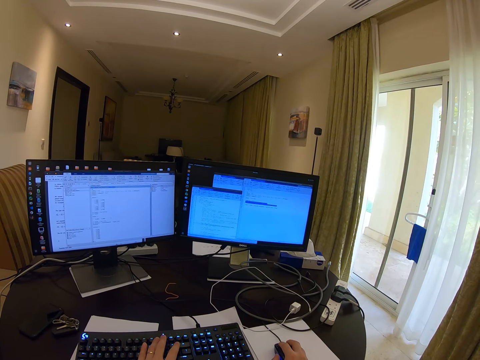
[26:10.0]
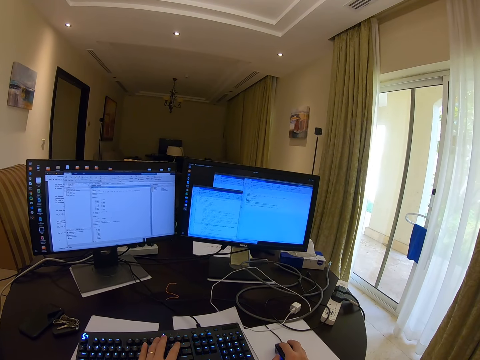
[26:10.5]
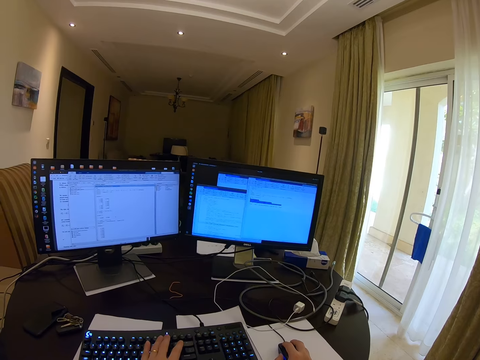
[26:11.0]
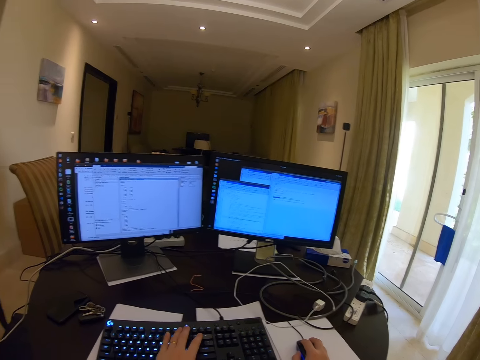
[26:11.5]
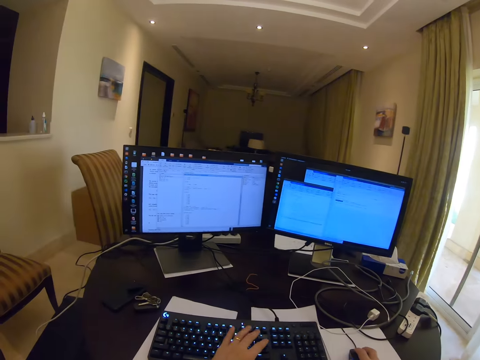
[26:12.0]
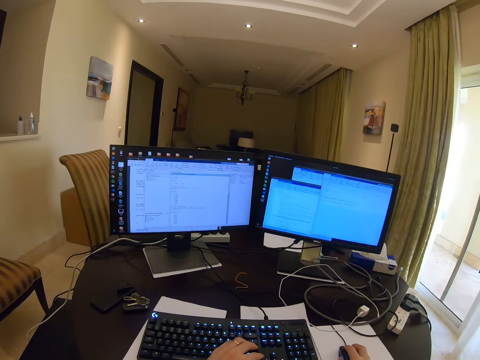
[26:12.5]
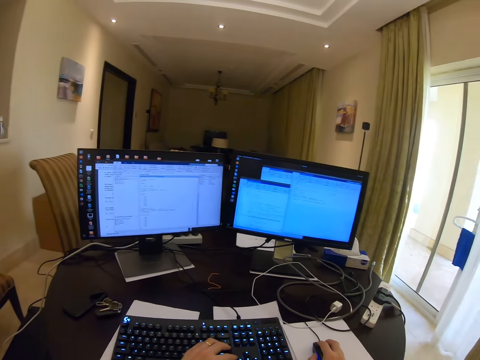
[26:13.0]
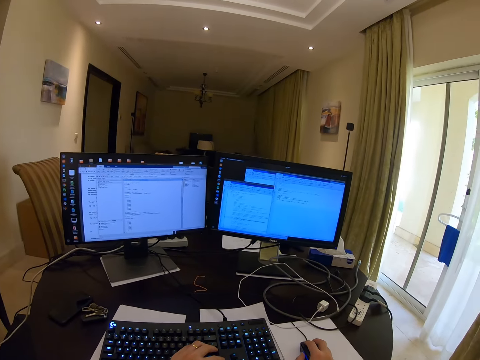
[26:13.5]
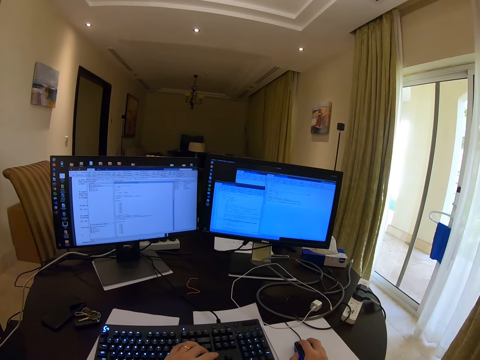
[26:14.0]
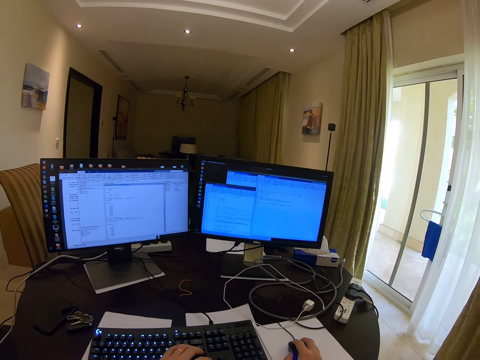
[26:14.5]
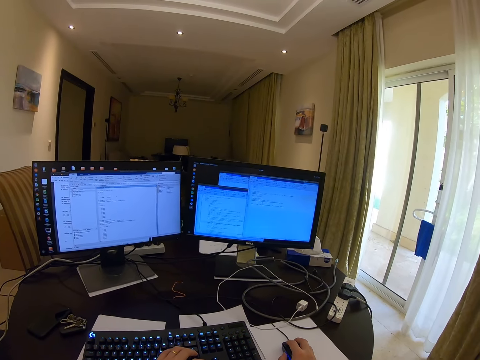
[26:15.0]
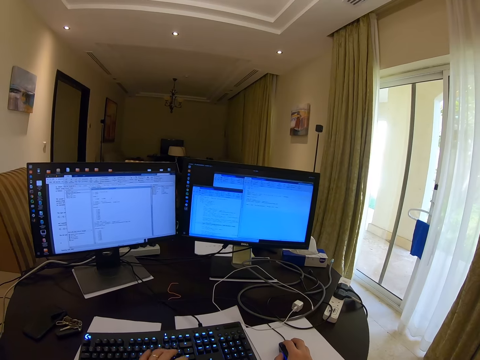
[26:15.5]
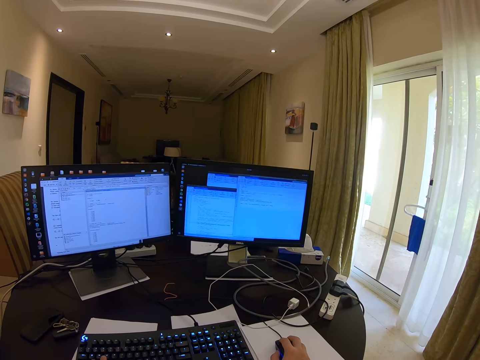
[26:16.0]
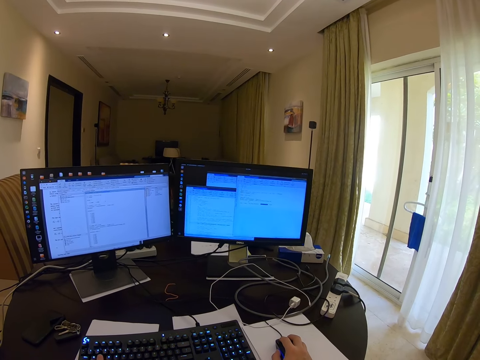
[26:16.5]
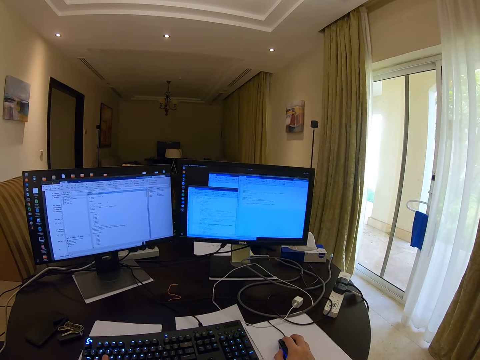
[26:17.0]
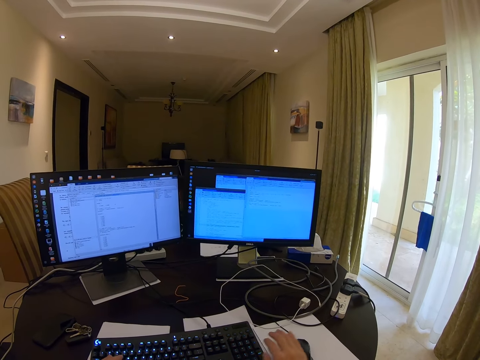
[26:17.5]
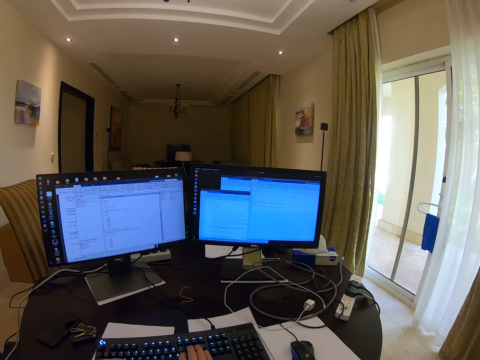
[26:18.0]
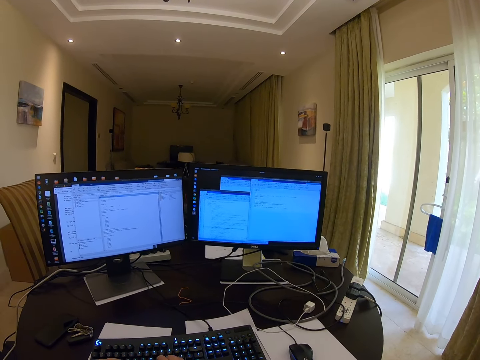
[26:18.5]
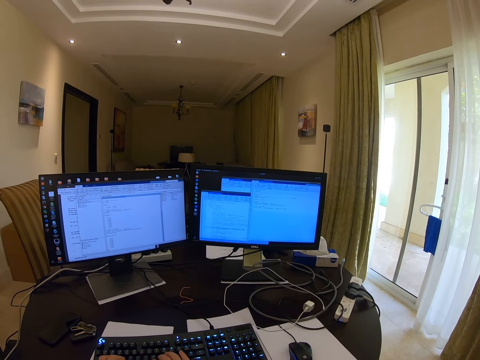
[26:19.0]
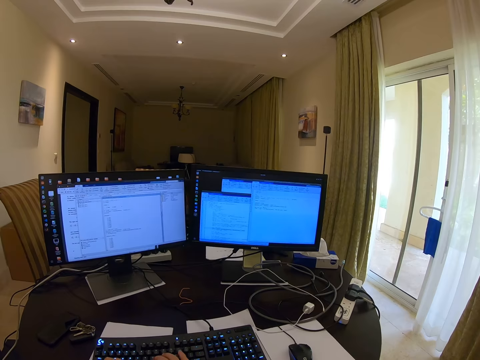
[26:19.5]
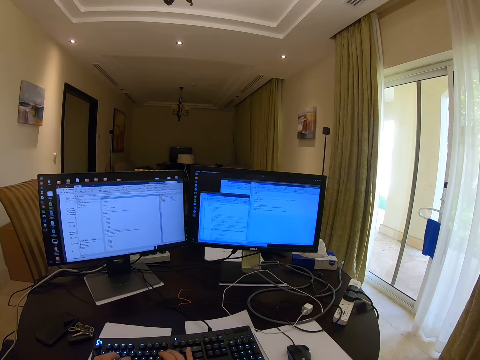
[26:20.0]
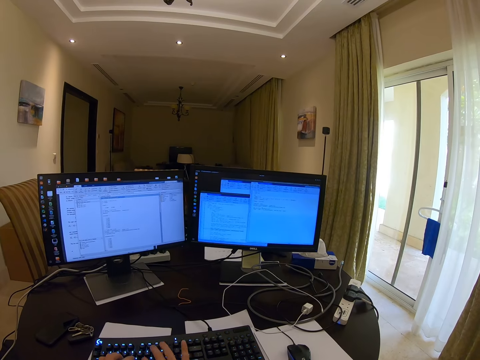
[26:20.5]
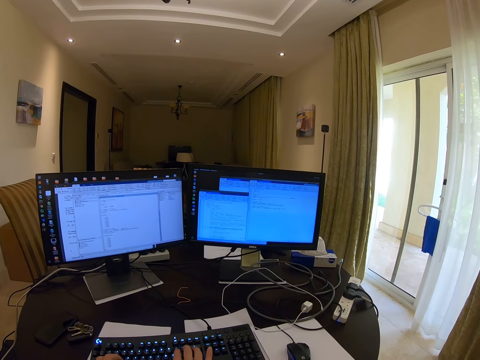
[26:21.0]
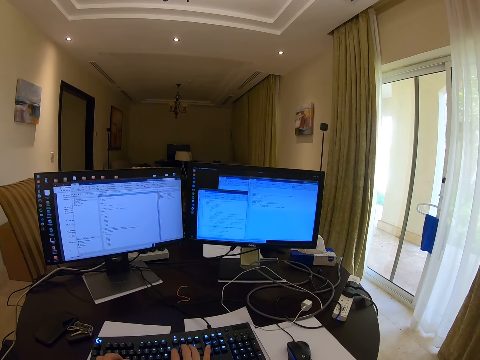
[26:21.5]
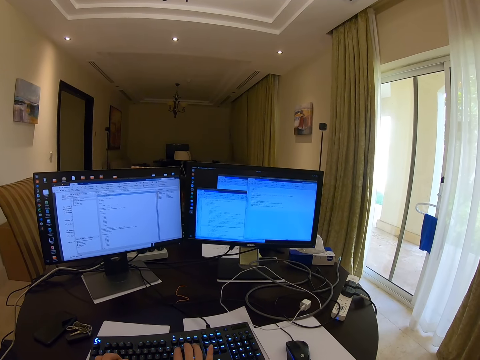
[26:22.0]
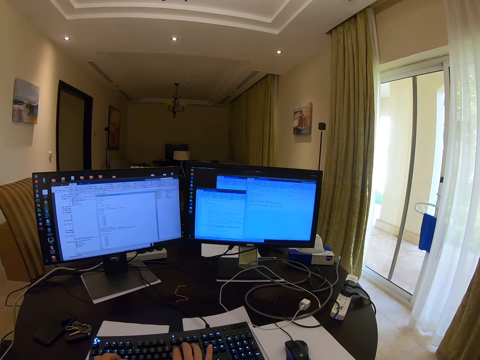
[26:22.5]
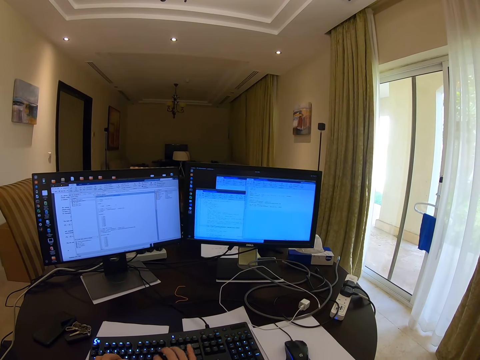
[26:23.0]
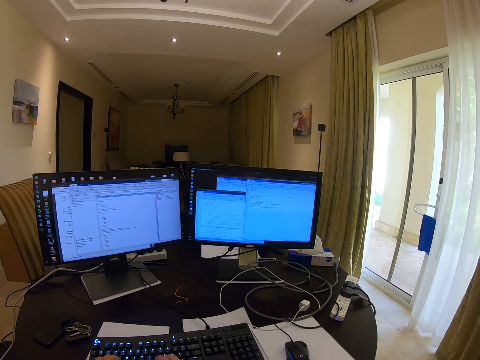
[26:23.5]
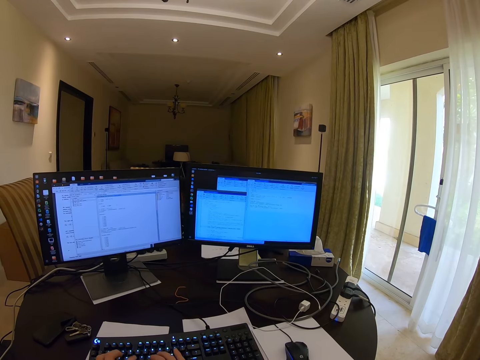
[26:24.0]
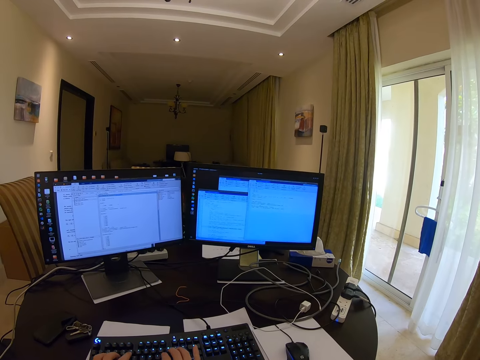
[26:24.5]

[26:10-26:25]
The camera wearer folds the left hand. They type on the keyboard. They click the mouse. They type on the keyboard.

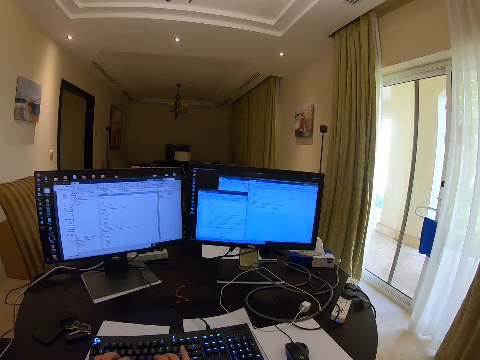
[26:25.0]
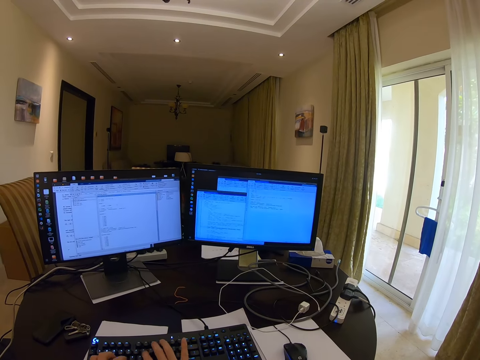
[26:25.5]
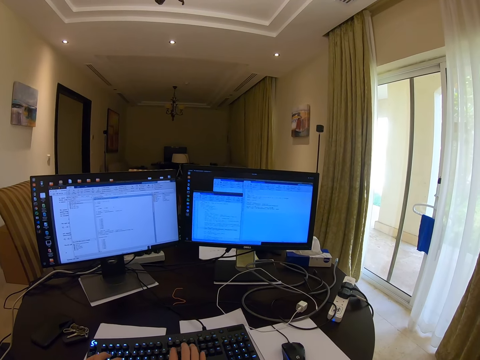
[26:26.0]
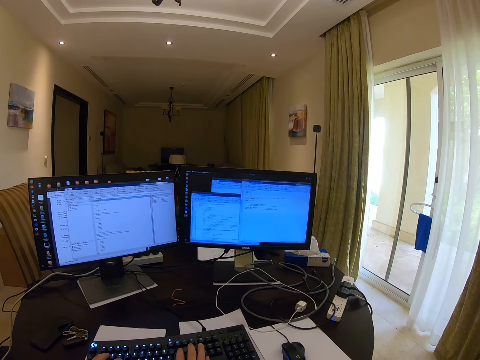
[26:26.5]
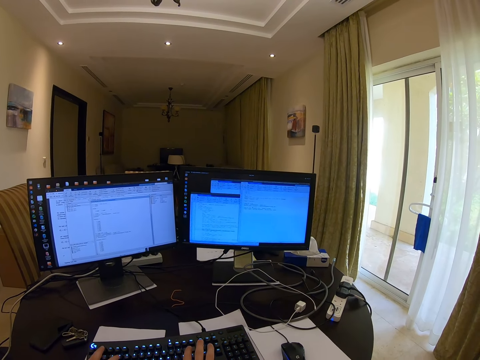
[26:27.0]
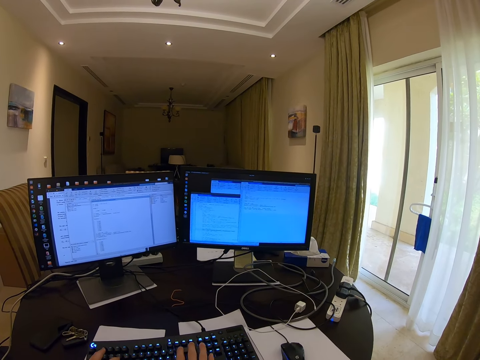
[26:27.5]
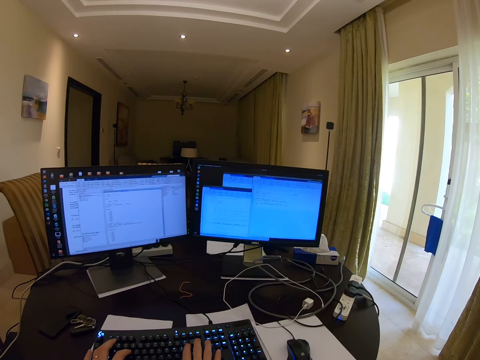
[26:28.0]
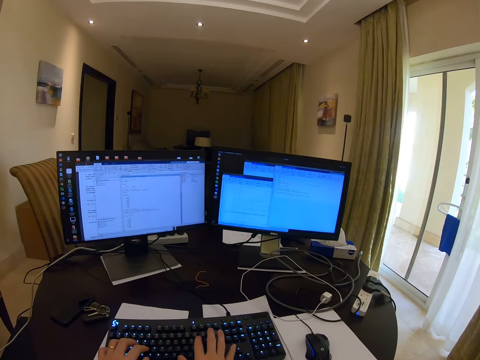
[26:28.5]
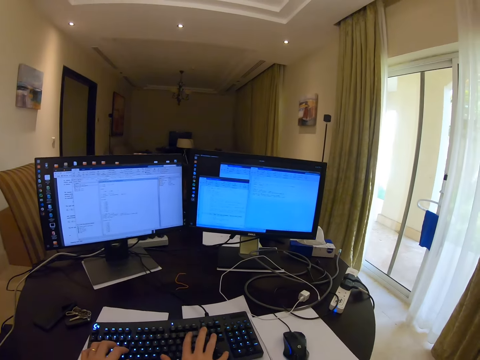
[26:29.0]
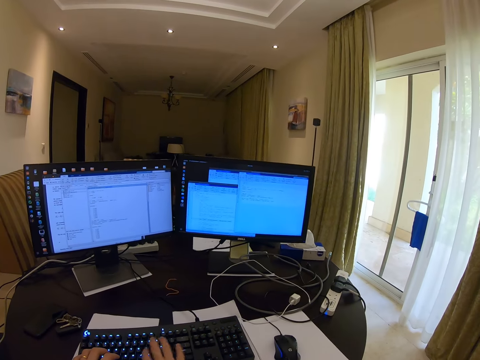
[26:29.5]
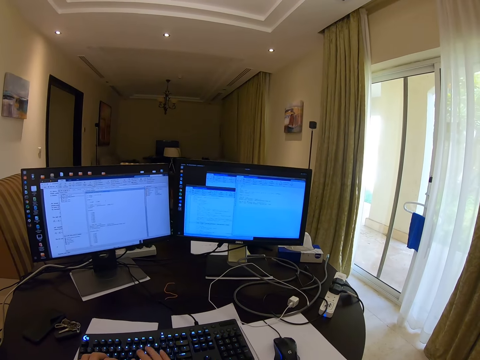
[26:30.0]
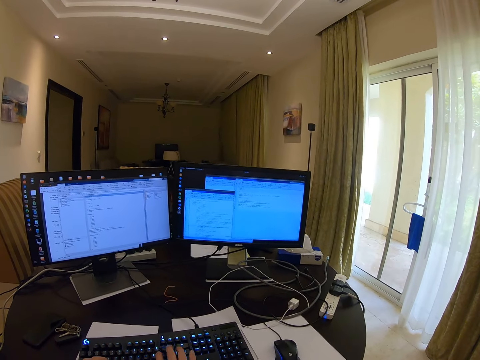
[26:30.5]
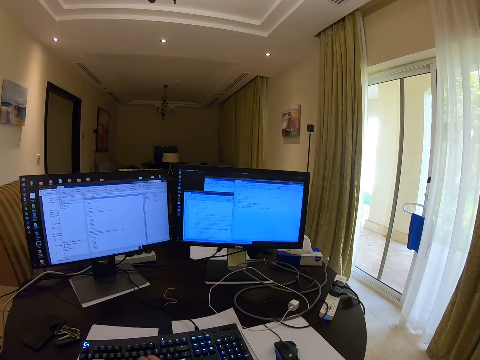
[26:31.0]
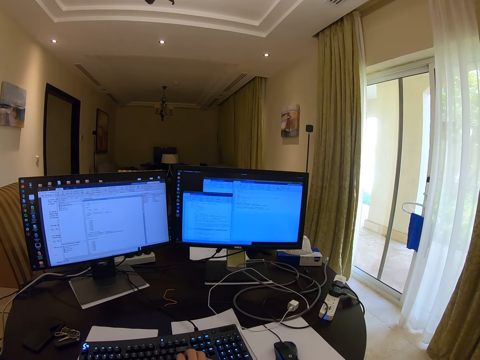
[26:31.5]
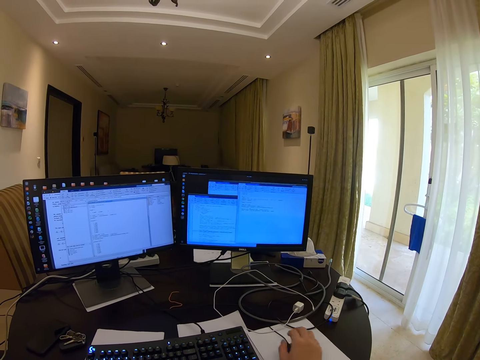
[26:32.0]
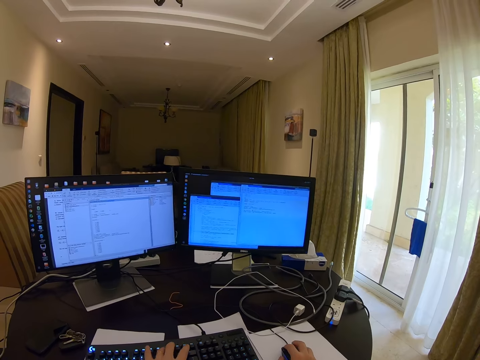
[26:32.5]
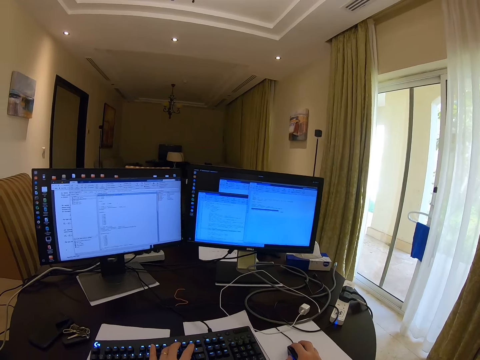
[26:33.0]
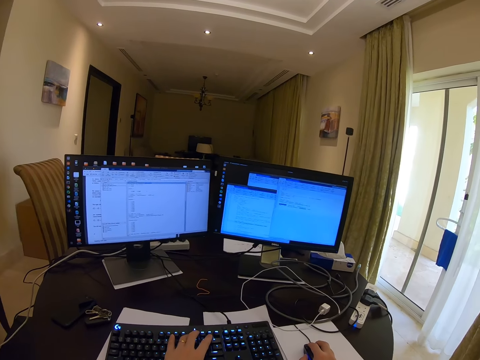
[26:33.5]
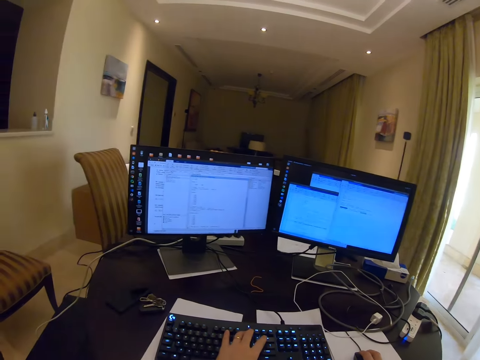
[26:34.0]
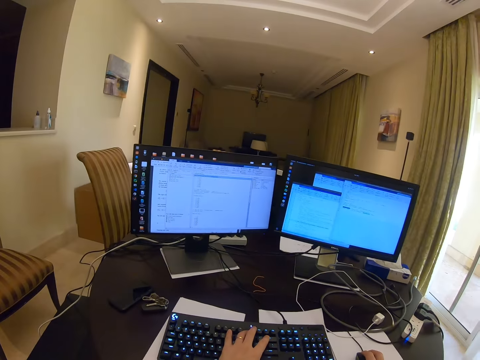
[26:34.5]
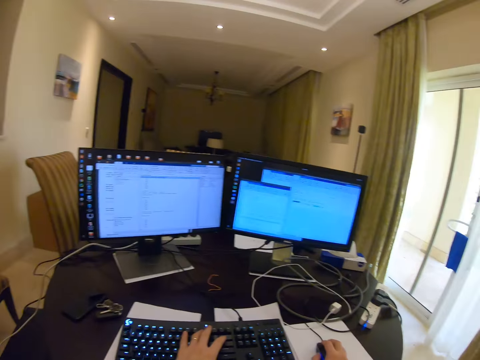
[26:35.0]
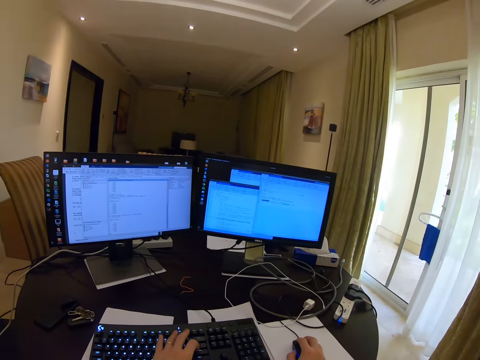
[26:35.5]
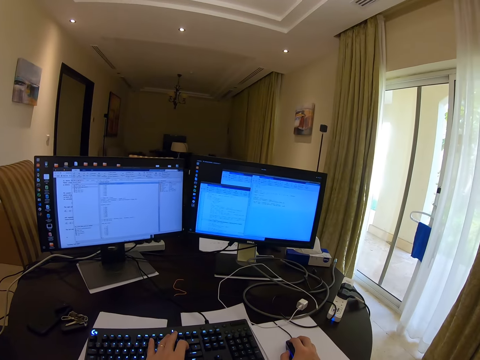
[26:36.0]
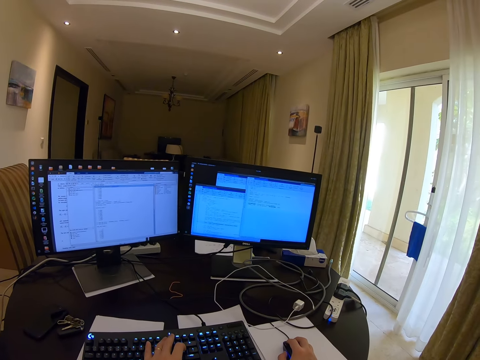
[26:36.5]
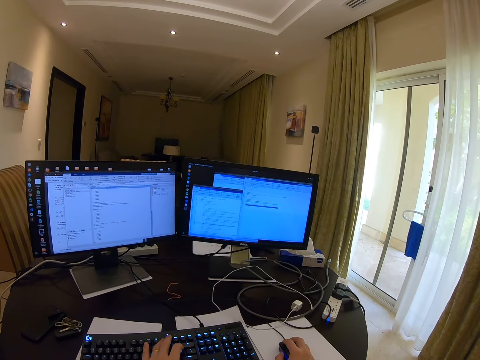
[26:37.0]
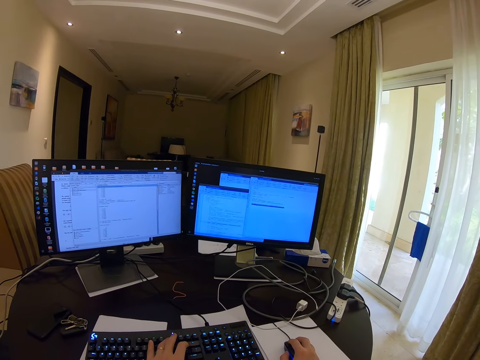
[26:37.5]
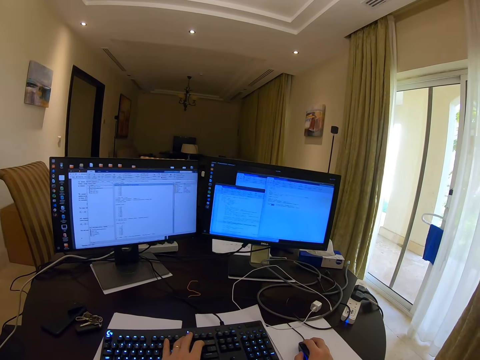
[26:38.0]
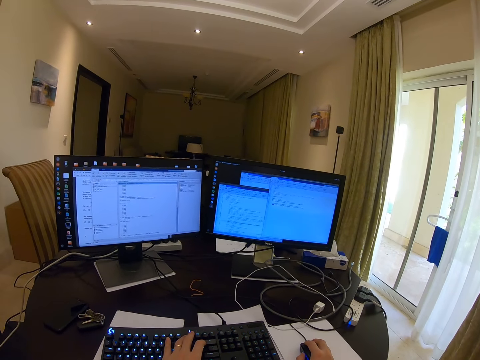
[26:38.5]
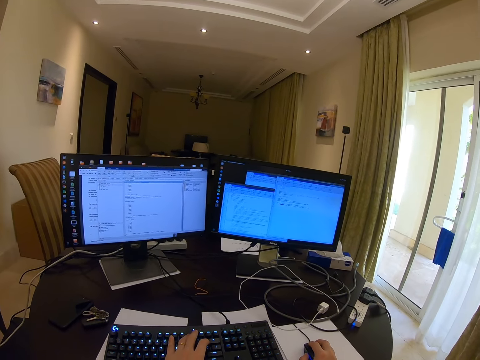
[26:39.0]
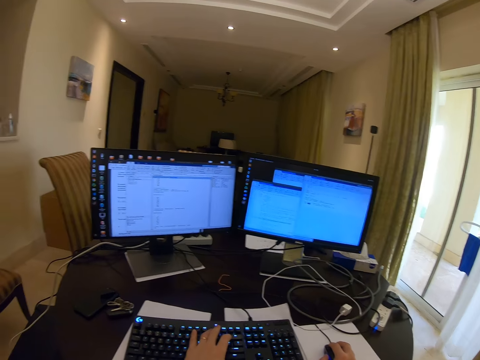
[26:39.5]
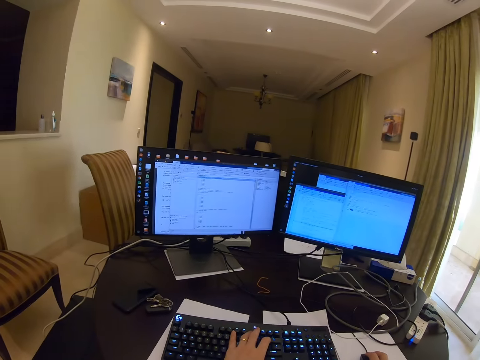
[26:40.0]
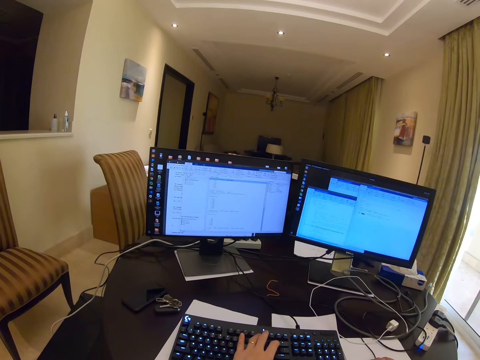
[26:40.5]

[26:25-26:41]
The camera wearer clicks the mouse. They remove the hand from the keyboard. They drag the mouse.
